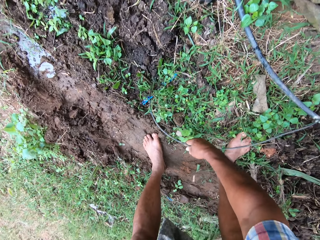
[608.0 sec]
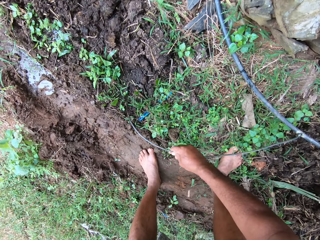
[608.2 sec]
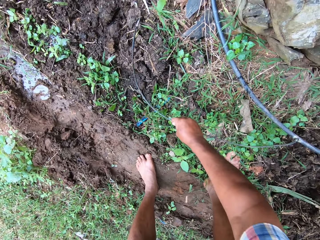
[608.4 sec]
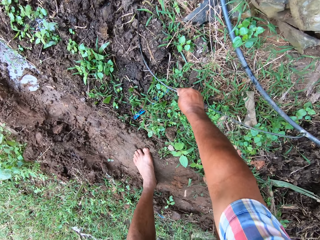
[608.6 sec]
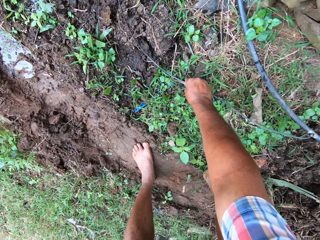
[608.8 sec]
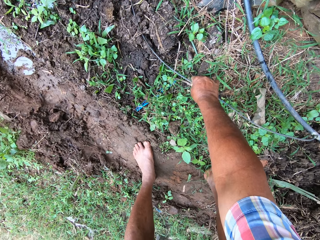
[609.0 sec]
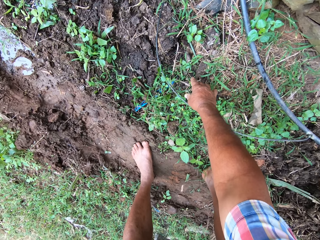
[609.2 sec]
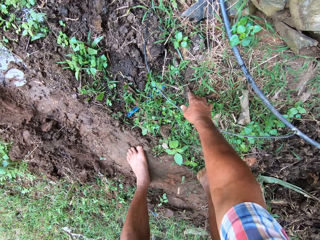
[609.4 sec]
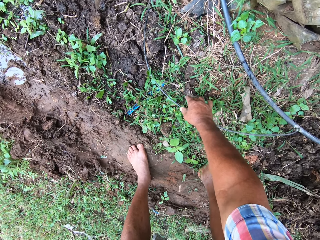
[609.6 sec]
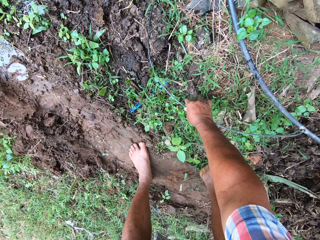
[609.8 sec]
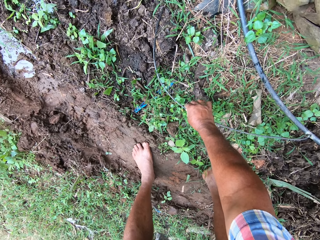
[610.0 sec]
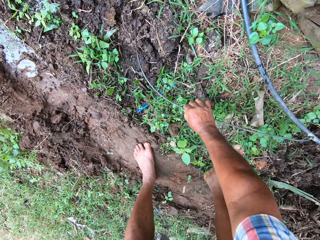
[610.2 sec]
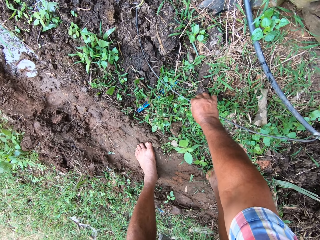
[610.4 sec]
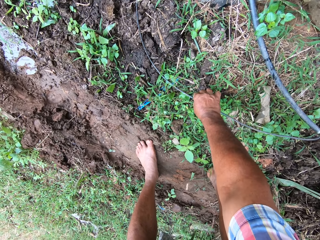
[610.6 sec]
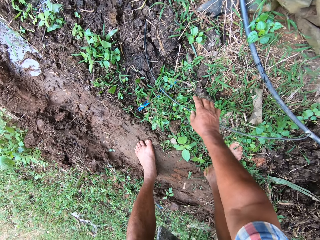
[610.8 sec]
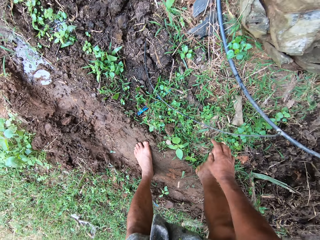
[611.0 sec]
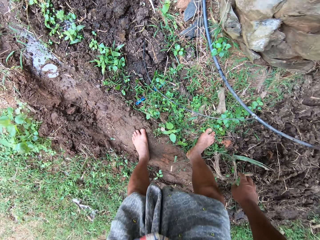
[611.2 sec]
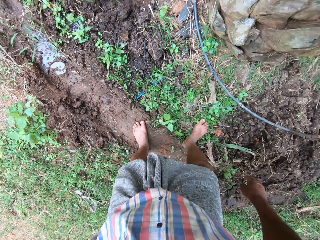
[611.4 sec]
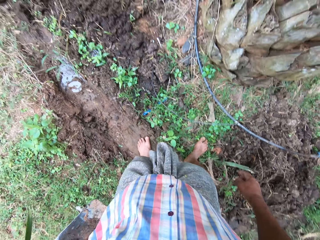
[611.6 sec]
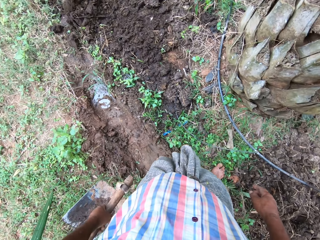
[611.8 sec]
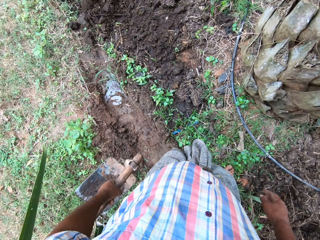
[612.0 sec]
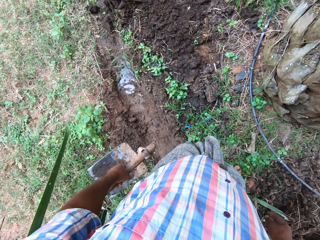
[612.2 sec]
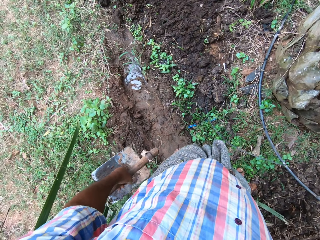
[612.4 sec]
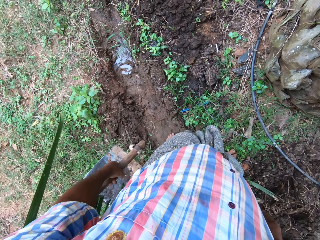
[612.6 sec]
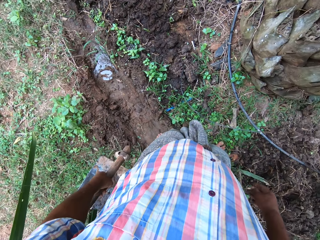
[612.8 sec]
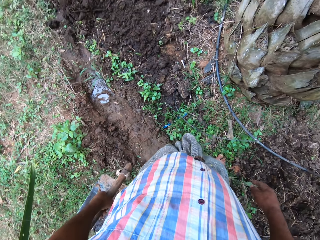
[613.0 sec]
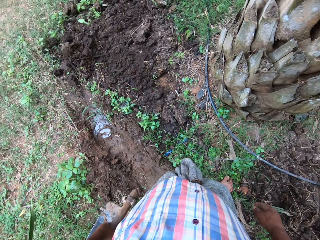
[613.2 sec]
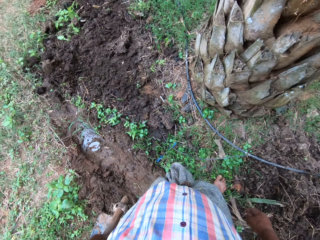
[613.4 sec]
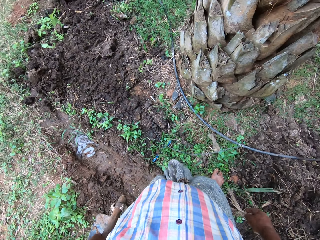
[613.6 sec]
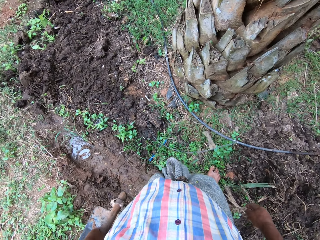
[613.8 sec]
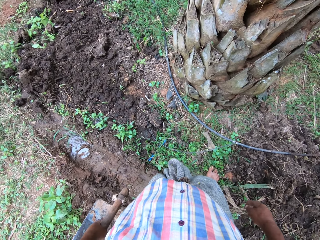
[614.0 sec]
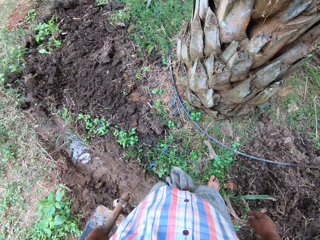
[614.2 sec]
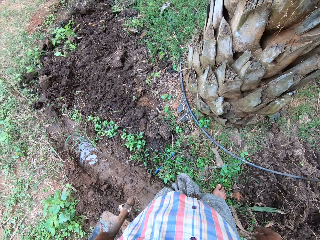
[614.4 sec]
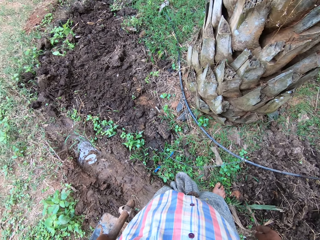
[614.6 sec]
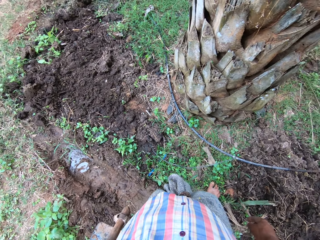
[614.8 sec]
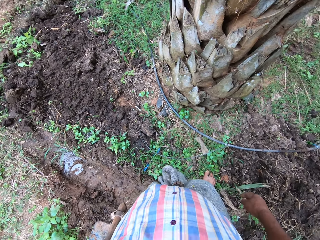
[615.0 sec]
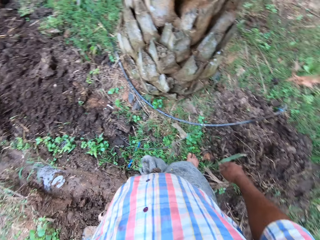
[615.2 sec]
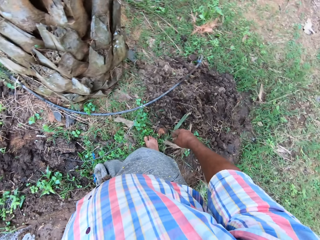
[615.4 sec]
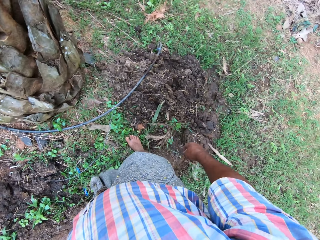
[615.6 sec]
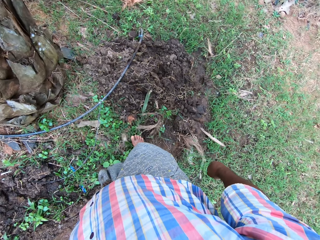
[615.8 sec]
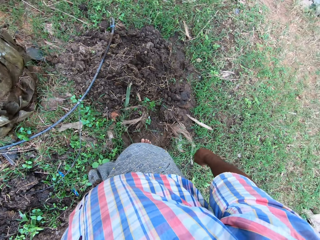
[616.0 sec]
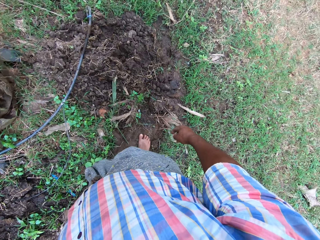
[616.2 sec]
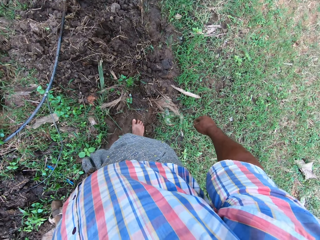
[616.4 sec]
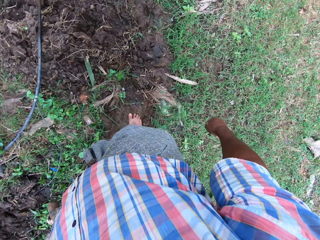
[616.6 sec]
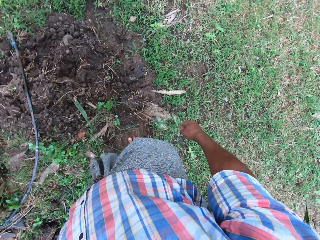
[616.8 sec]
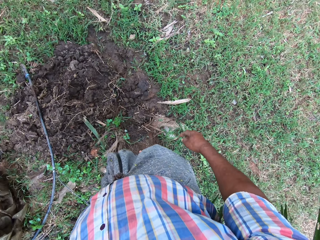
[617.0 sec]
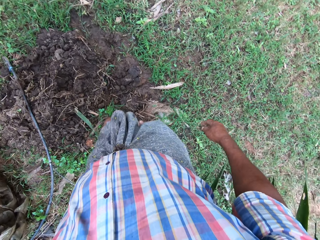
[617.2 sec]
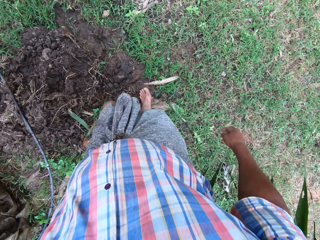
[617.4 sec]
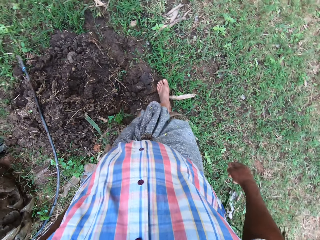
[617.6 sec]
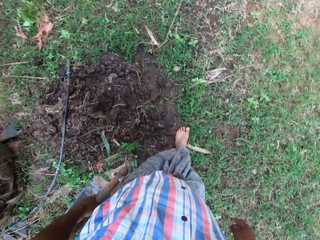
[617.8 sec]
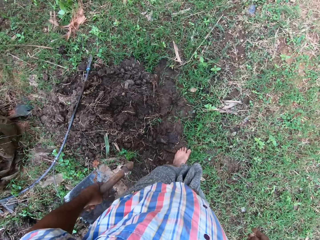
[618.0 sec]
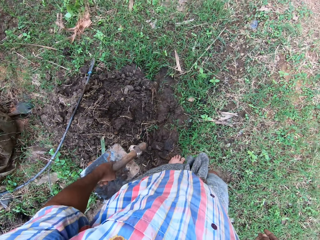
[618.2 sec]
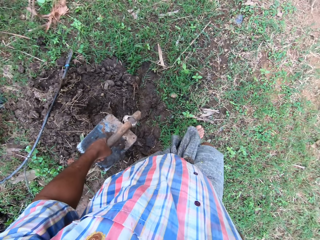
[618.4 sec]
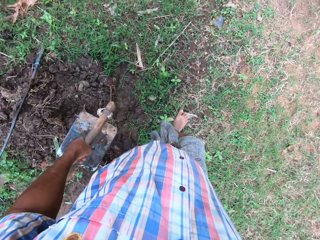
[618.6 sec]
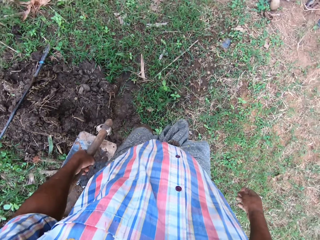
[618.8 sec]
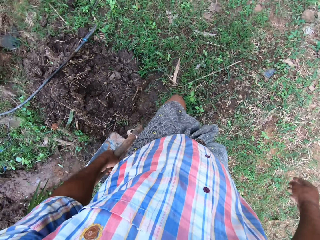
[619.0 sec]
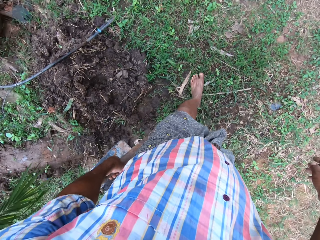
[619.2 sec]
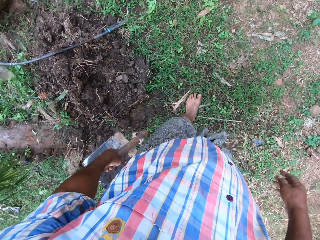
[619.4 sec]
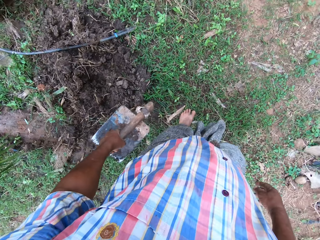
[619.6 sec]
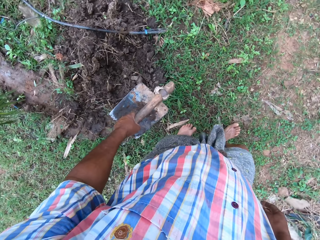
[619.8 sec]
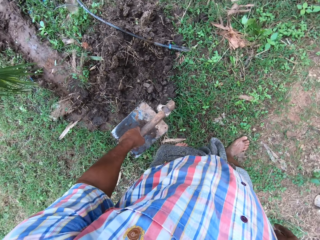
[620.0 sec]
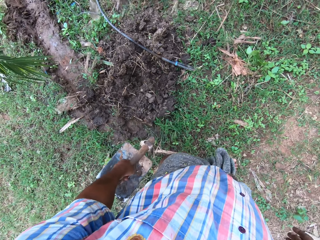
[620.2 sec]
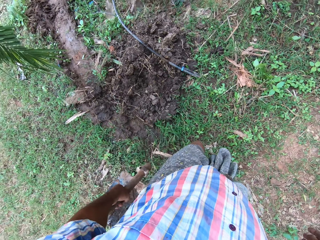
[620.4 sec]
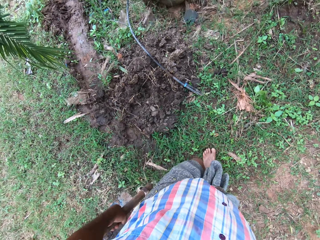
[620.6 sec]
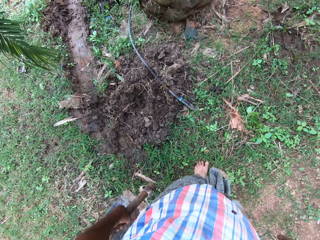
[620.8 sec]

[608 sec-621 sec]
The camera wearer picks up a pipe with a hand. He adjusts a cable on the floor with his hand. He puts down the pipe. He moves the pipe with a hand. He looks around. He walks around the farmland.

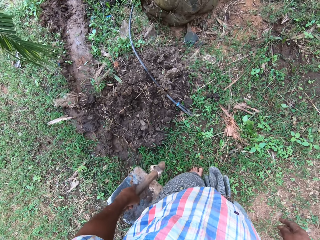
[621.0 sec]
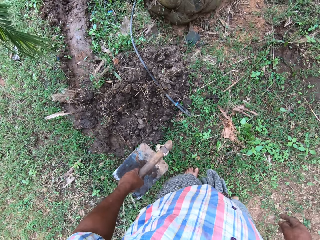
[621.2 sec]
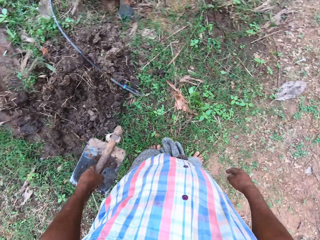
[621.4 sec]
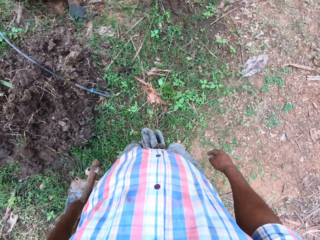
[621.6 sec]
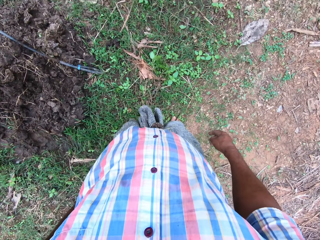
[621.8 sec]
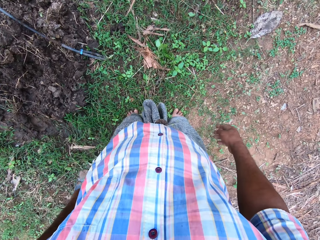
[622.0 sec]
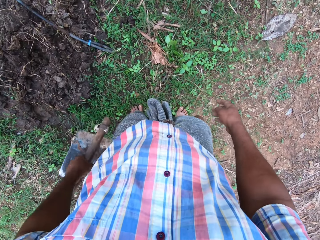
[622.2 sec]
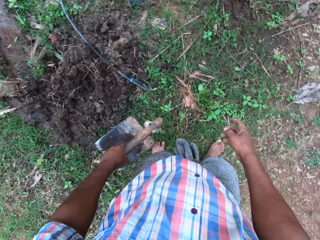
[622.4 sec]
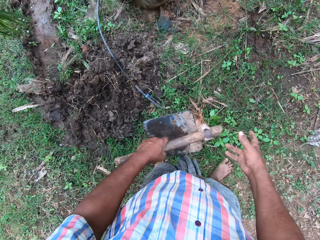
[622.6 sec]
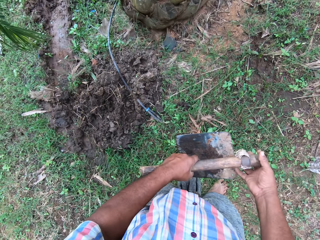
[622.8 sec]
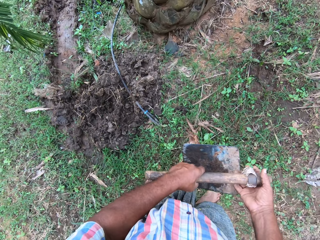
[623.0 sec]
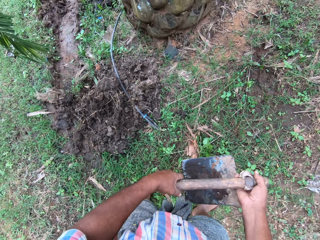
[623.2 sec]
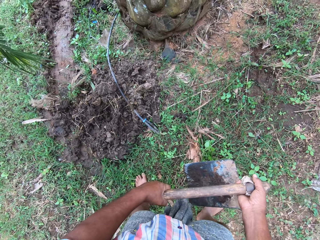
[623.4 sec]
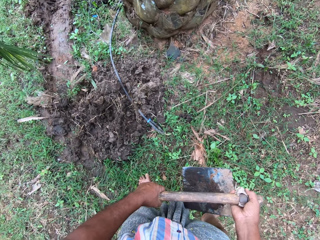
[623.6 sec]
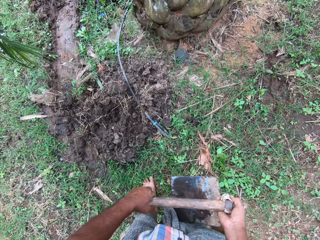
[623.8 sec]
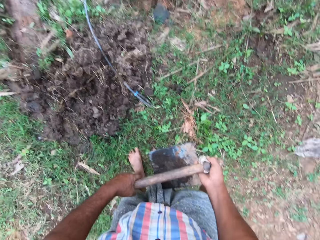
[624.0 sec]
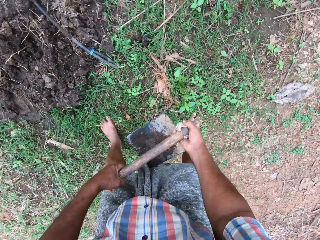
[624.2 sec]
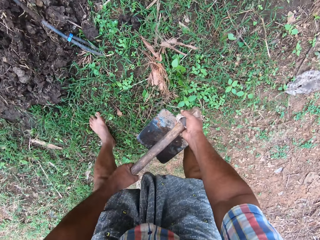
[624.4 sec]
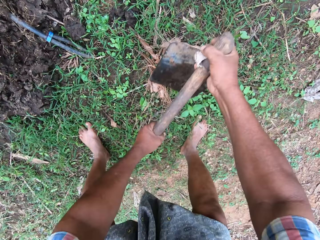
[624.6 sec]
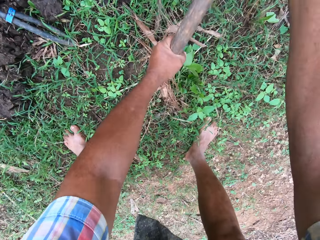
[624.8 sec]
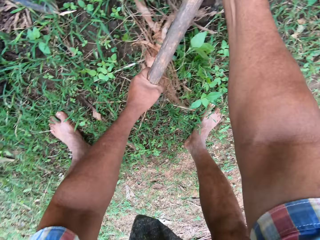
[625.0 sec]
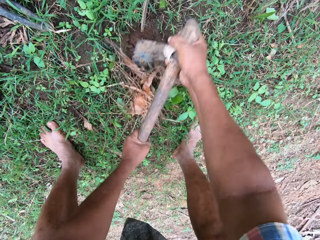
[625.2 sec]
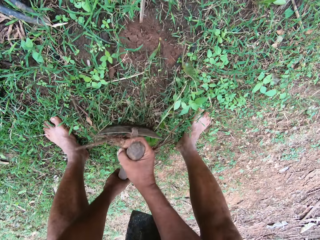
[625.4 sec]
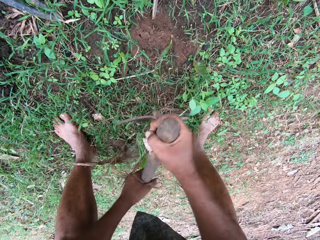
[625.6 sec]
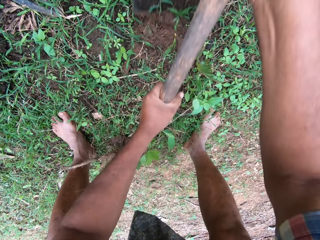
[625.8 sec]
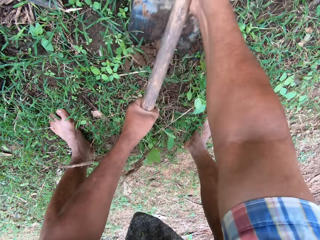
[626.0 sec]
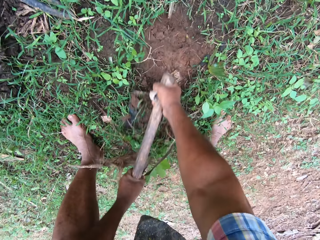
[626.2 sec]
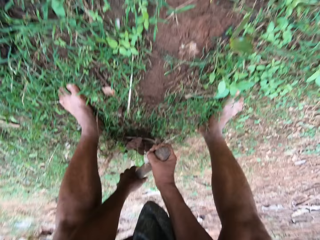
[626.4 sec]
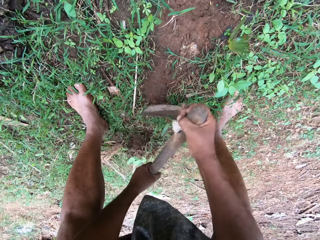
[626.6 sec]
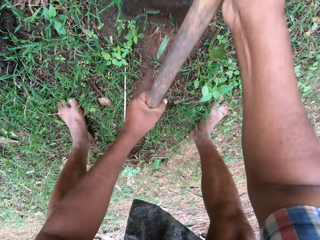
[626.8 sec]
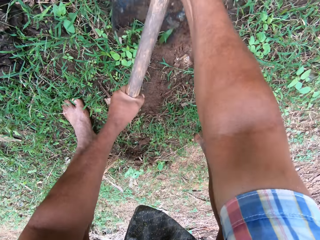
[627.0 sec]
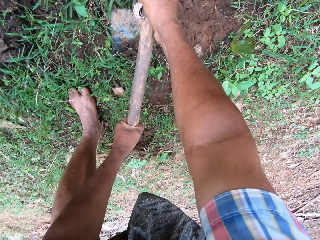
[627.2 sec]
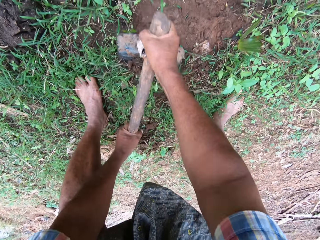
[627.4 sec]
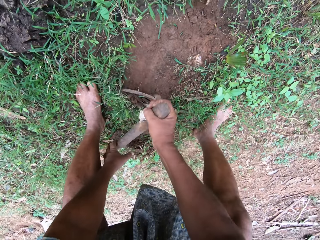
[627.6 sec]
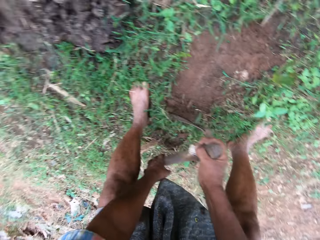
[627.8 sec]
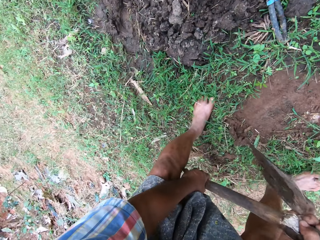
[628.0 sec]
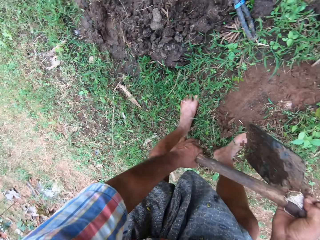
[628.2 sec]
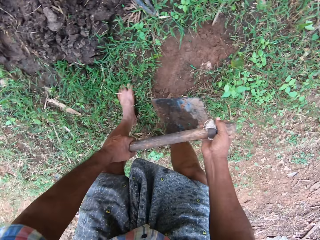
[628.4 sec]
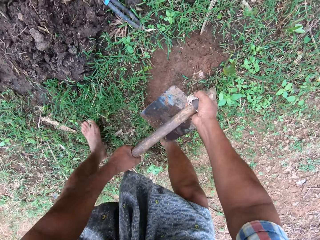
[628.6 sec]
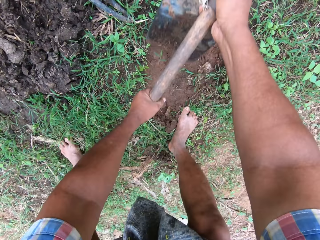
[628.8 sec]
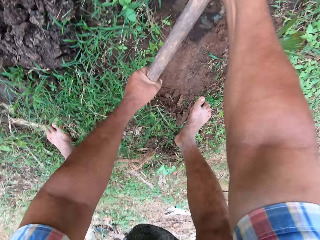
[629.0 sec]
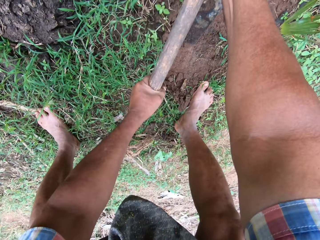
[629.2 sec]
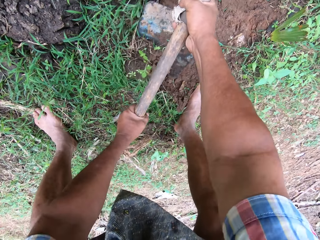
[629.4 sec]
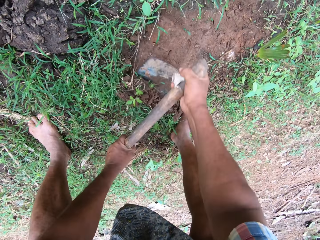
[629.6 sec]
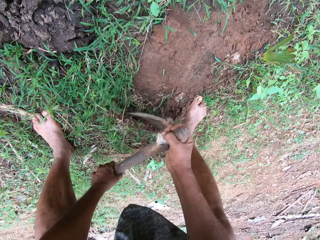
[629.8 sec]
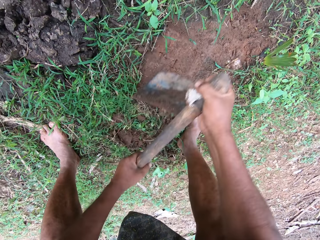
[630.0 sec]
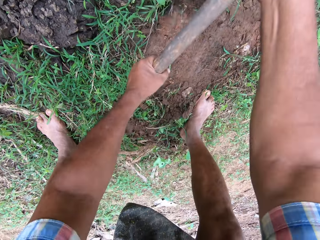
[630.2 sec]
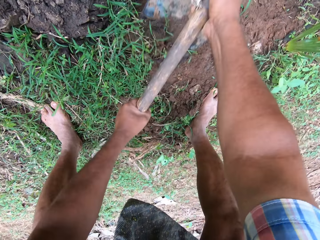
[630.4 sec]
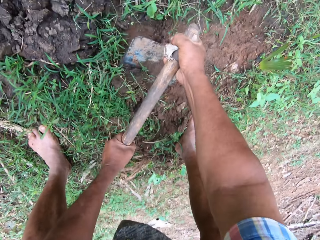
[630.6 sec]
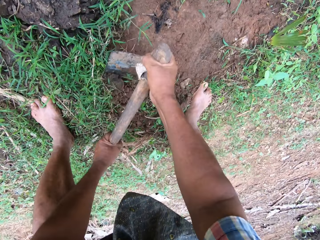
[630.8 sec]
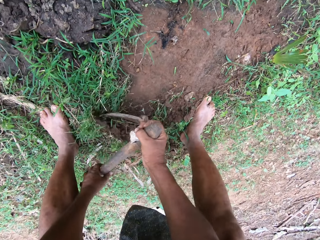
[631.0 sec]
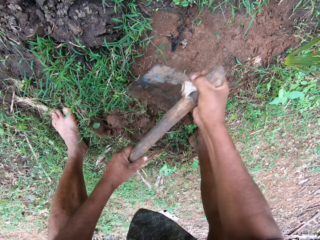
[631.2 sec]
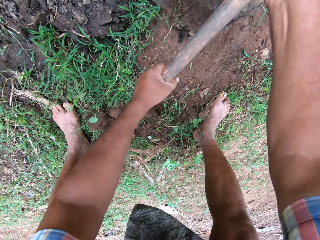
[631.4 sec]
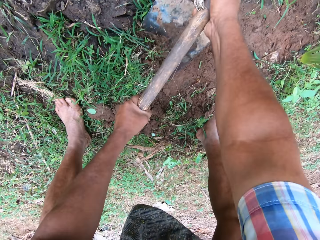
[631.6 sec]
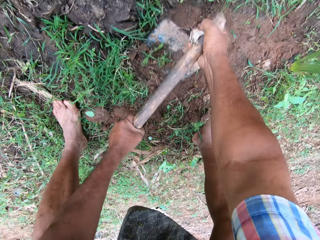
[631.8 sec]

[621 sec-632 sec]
The camera wearer holds a hoe with hands. They till the soil with the hoe.
